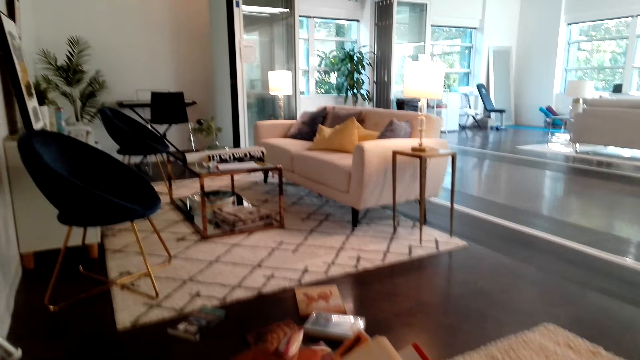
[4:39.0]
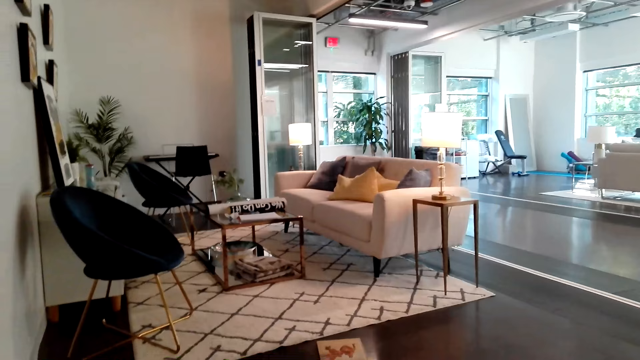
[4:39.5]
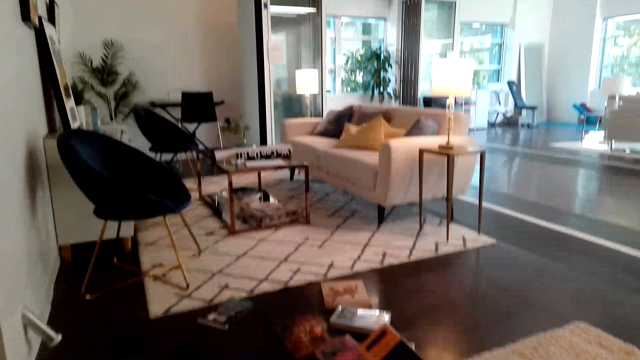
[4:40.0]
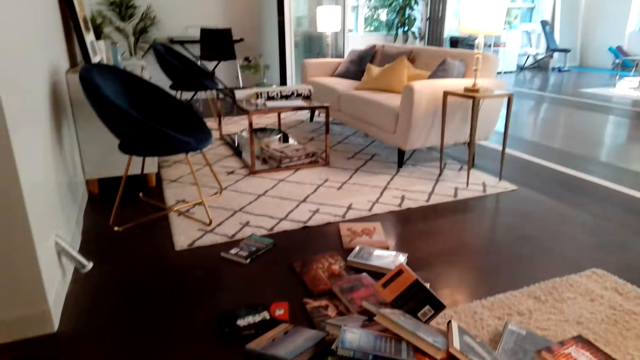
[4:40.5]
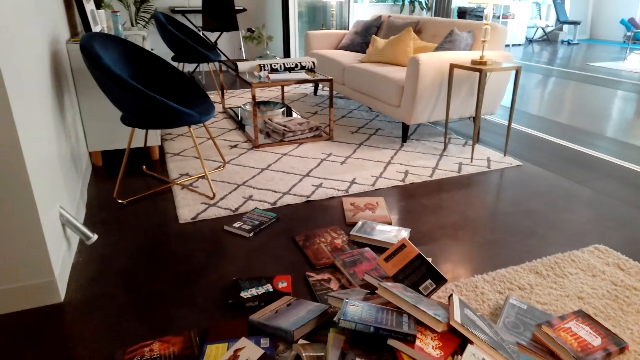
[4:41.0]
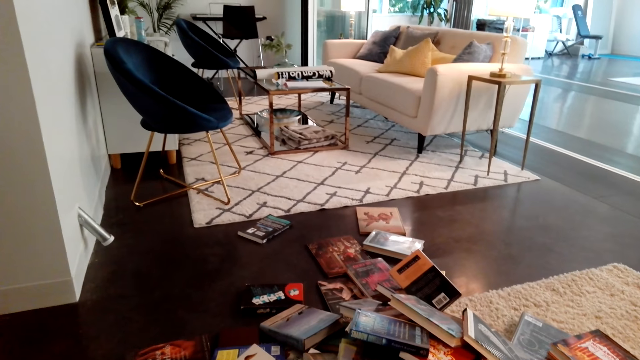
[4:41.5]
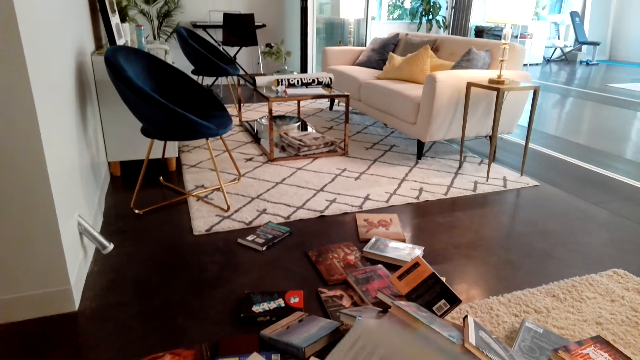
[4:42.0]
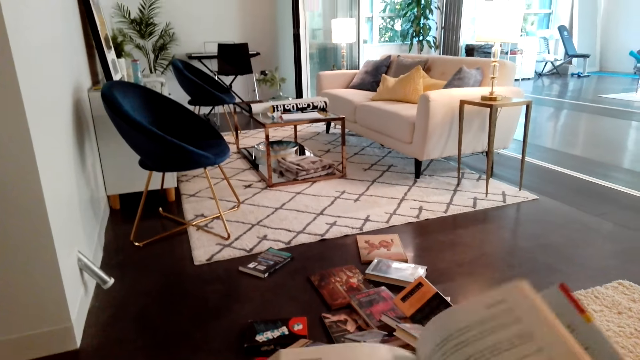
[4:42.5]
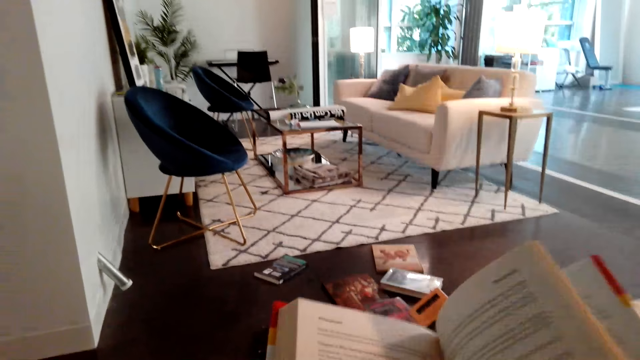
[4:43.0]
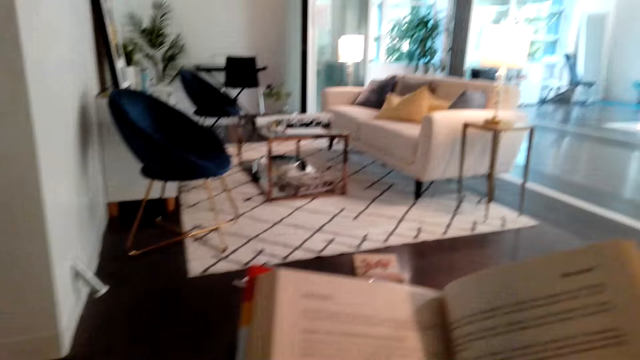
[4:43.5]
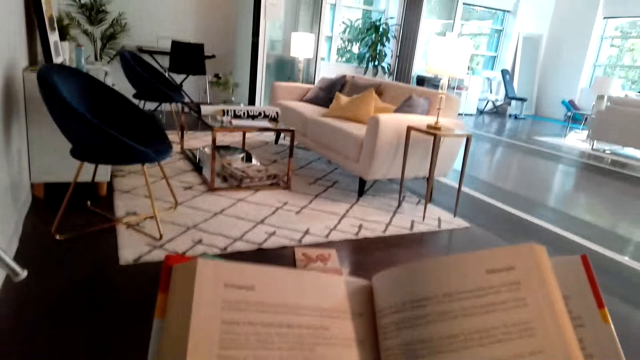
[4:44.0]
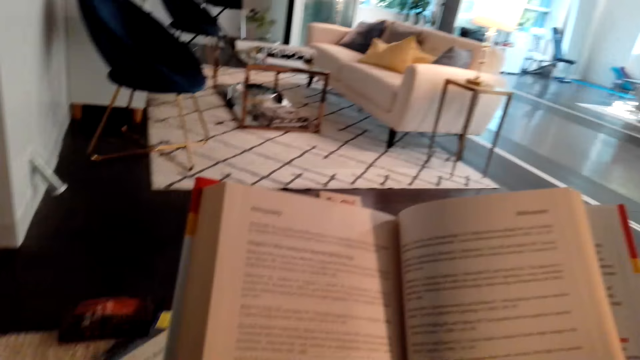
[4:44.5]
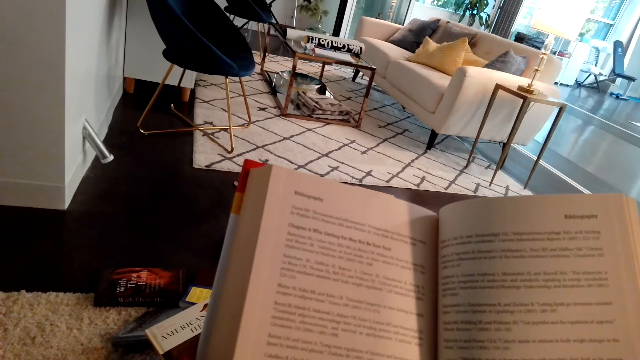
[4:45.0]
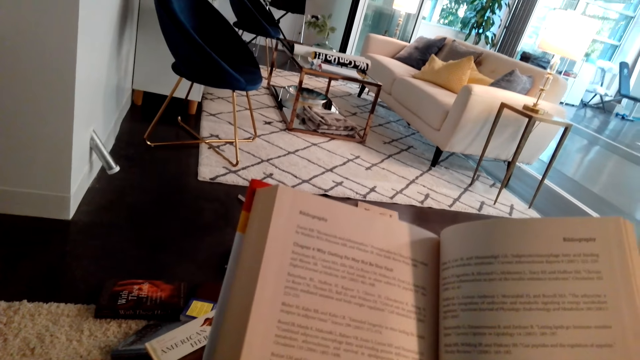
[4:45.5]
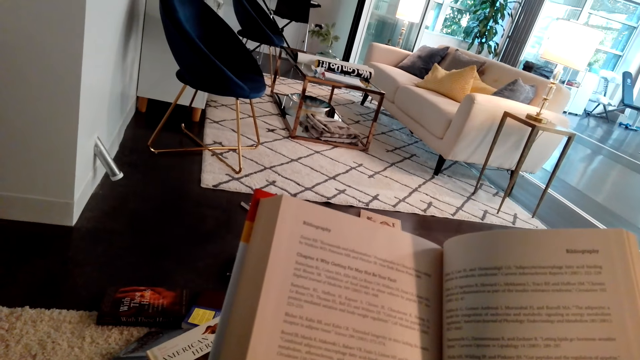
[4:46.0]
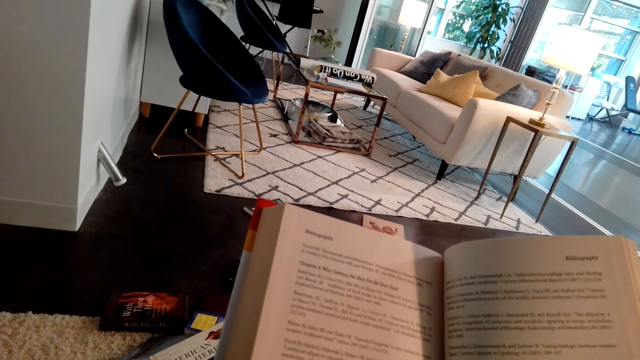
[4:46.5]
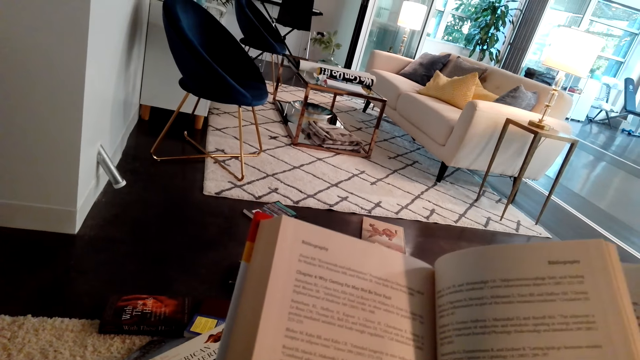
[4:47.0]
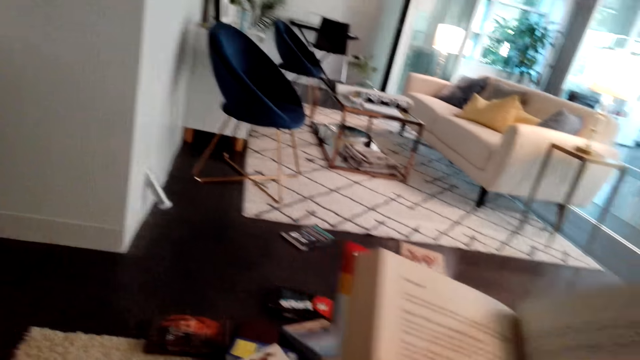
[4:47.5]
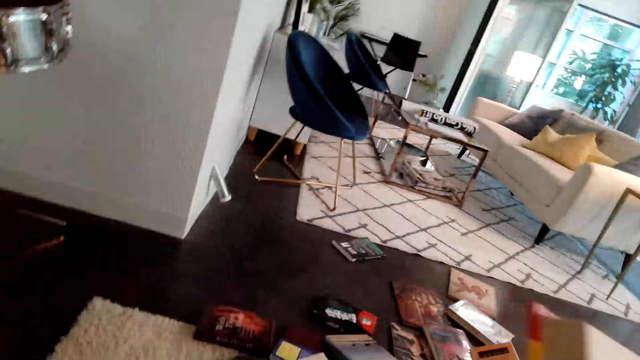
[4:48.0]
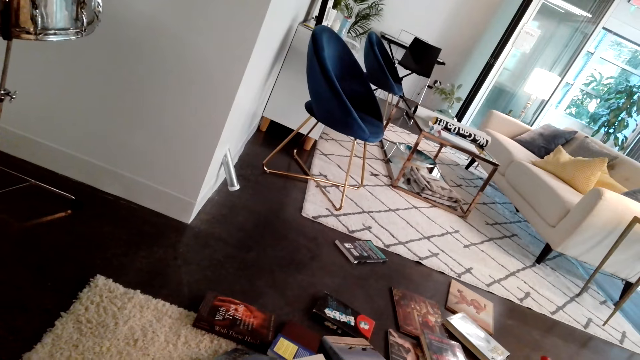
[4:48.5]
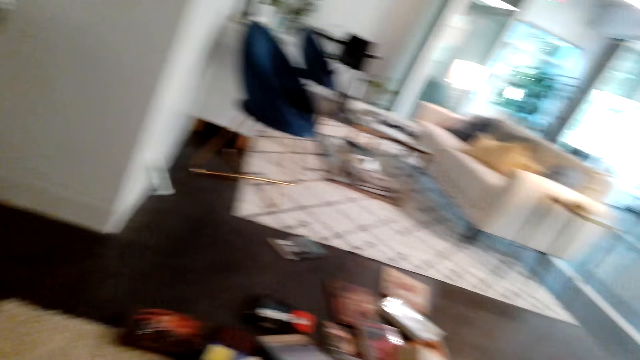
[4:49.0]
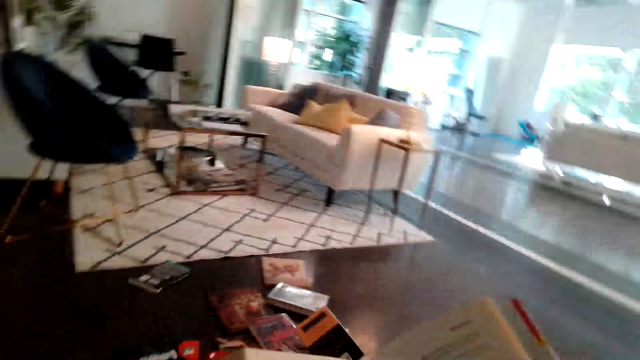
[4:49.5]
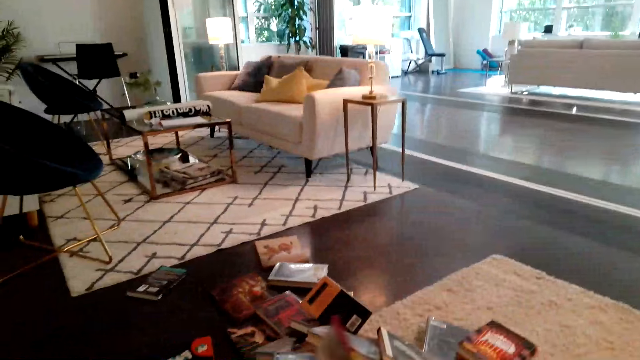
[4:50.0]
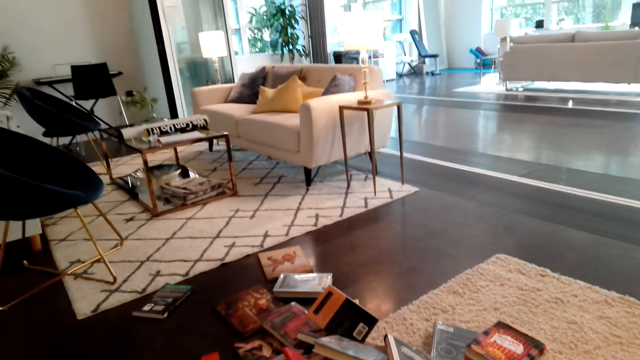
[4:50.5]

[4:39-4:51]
The camera wearer looks around the room.

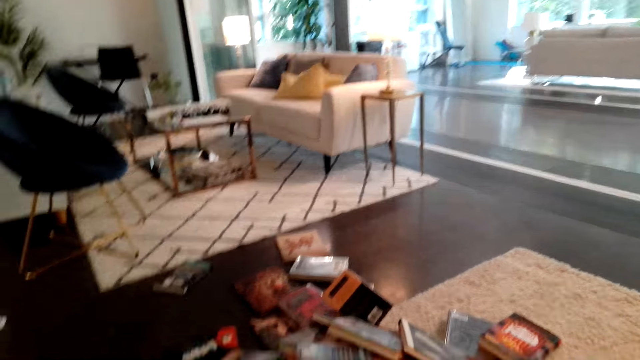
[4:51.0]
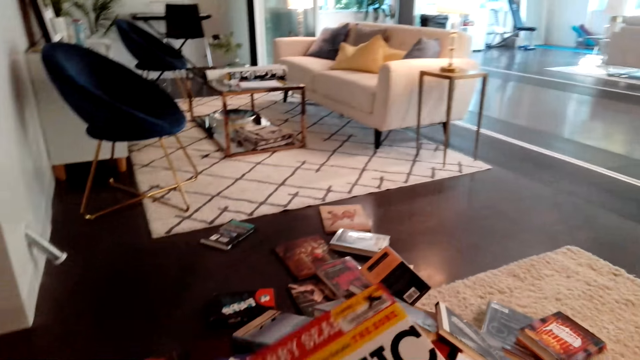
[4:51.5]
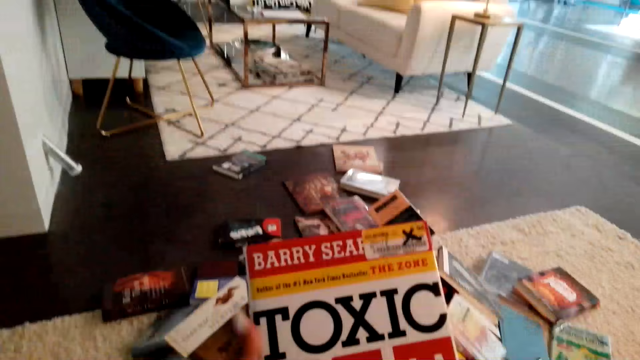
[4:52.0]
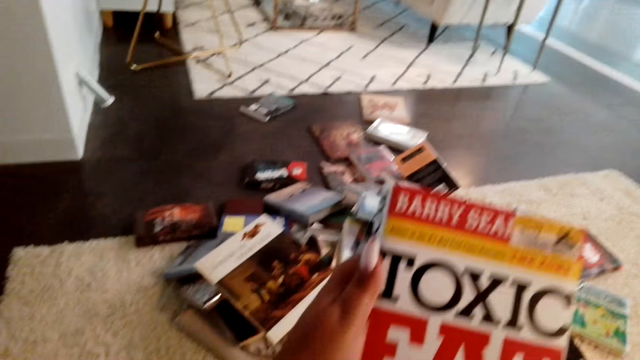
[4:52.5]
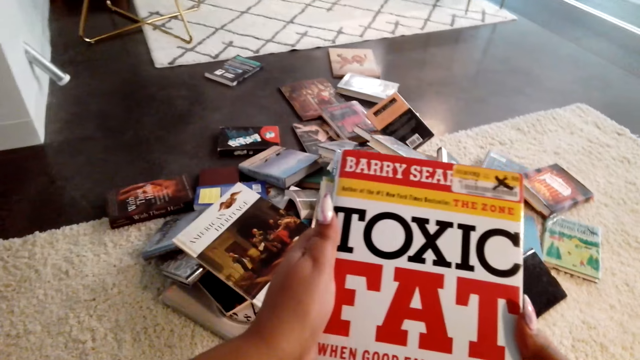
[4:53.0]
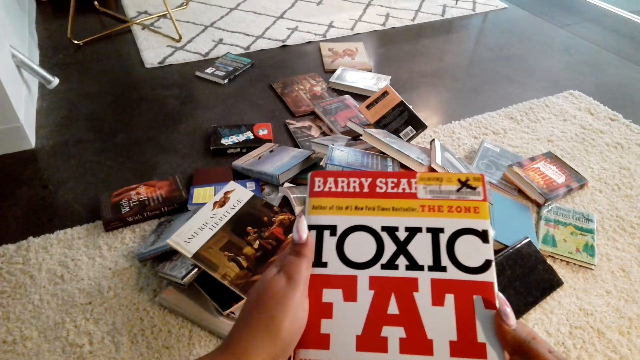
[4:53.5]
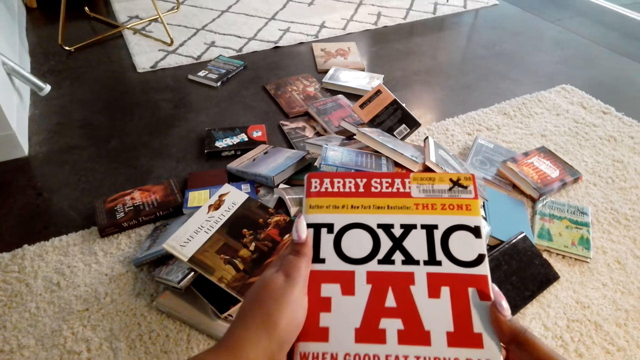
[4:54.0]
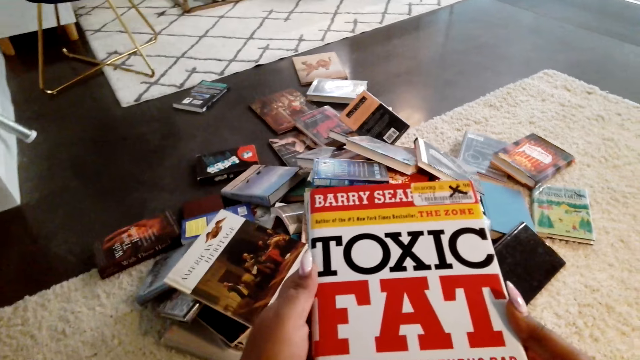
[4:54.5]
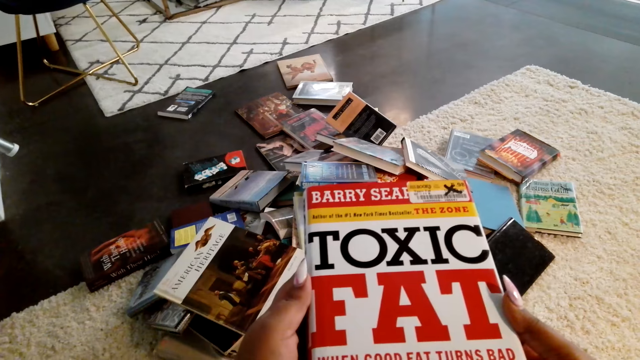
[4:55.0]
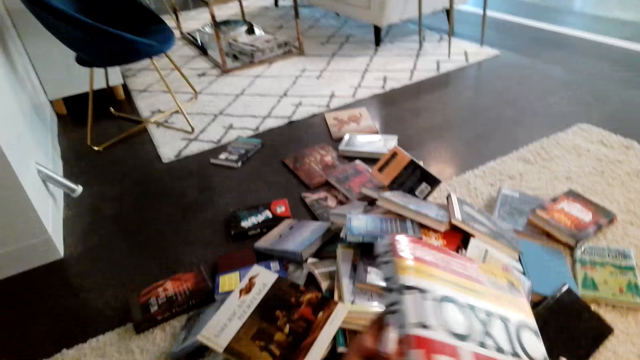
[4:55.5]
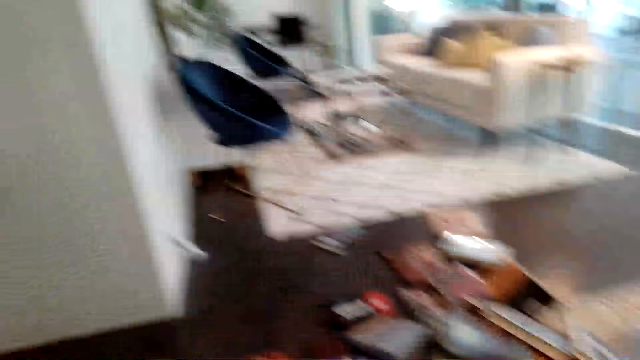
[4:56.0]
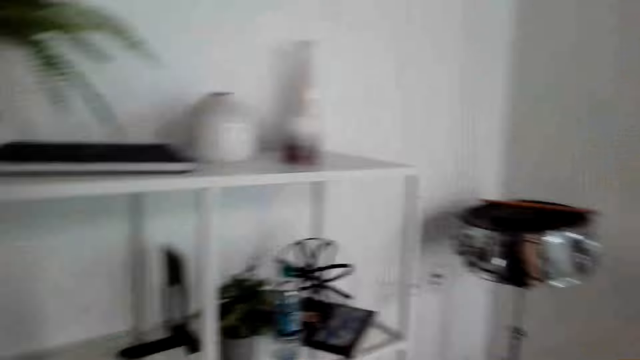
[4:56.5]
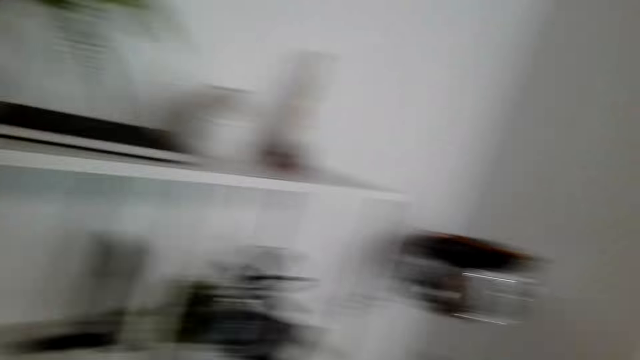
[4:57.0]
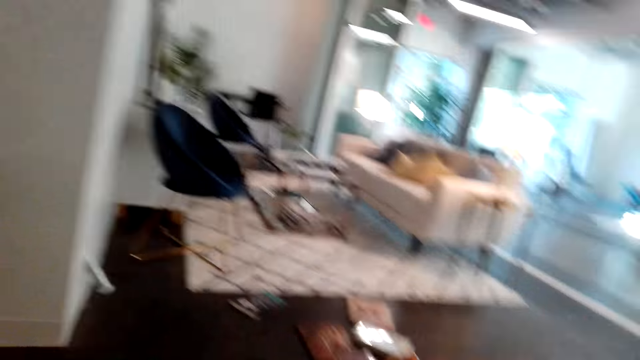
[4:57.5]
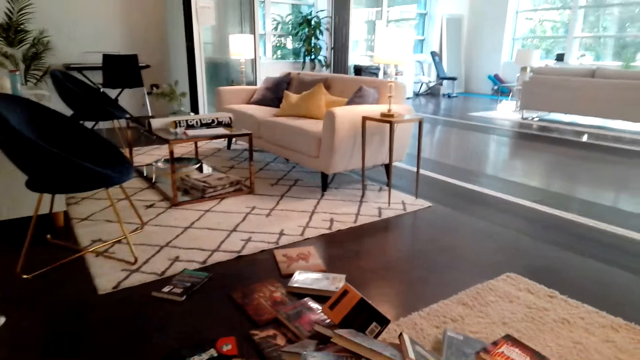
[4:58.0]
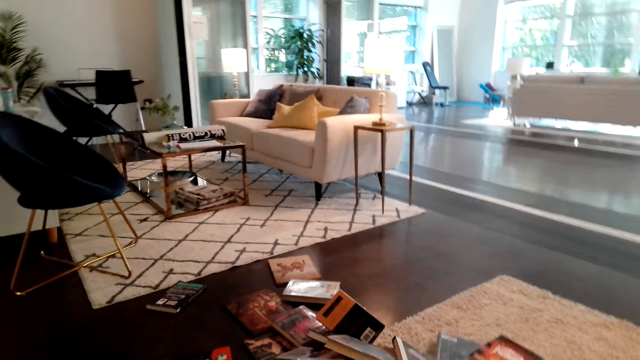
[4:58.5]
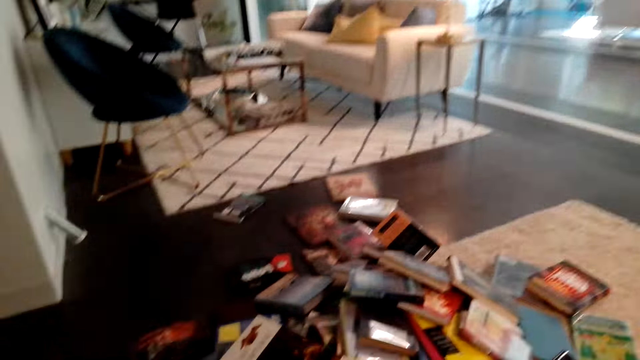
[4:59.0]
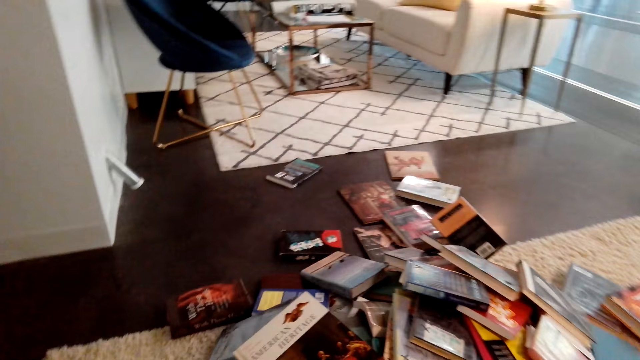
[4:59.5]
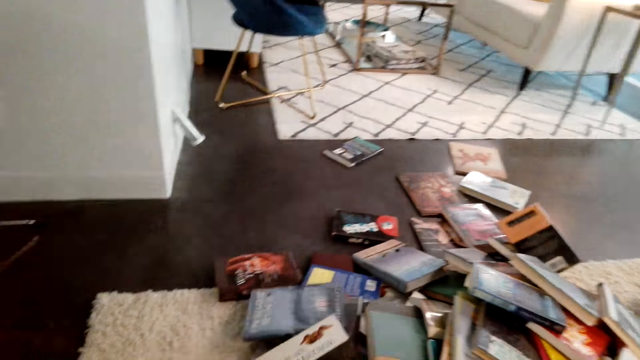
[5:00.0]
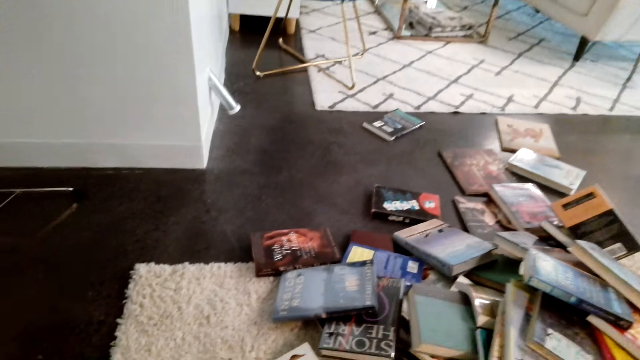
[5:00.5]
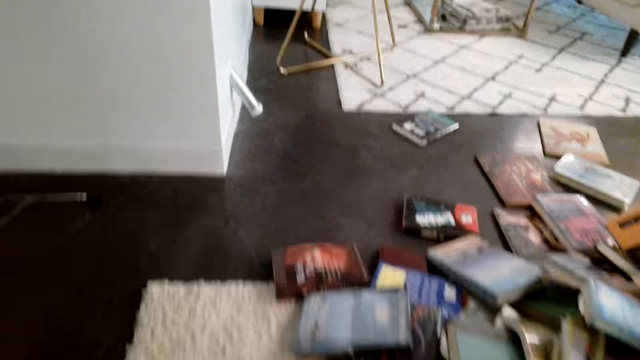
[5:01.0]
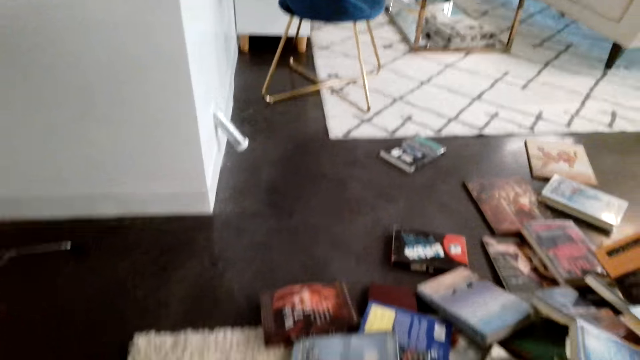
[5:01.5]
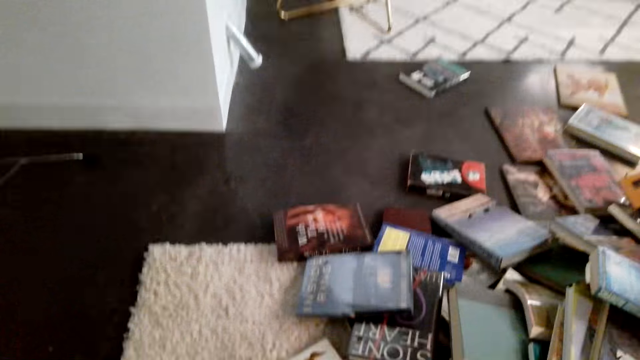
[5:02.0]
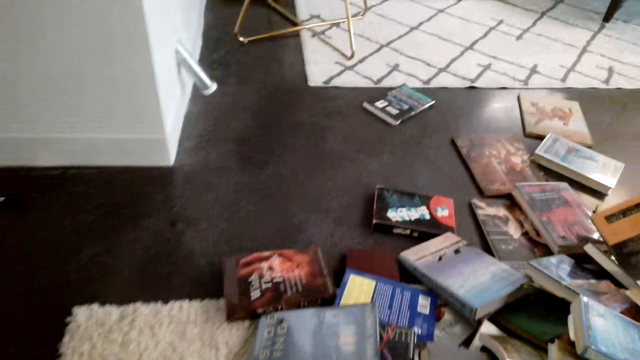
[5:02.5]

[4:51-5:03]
The camera wearer closes the book. They look at the book. They turn around the room. They pick the book from the floor.
